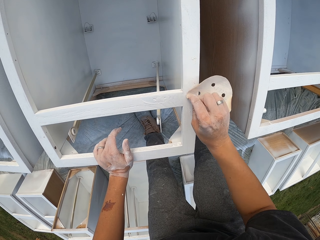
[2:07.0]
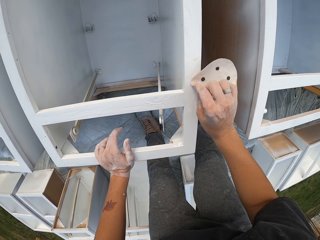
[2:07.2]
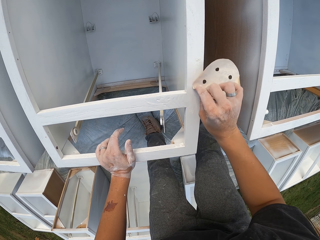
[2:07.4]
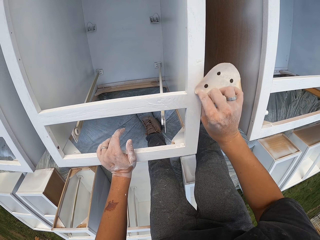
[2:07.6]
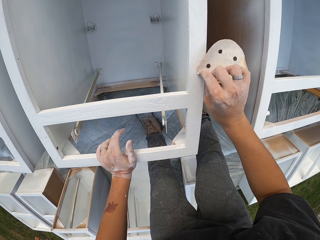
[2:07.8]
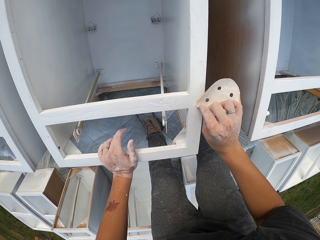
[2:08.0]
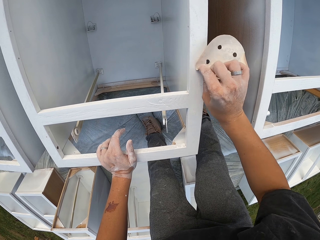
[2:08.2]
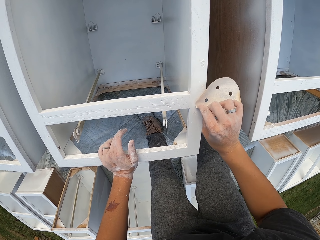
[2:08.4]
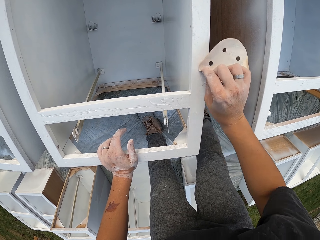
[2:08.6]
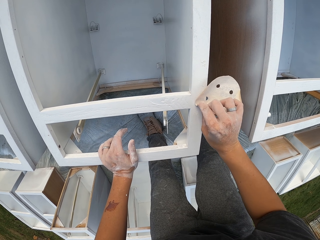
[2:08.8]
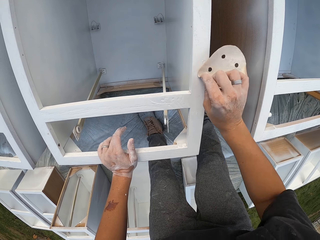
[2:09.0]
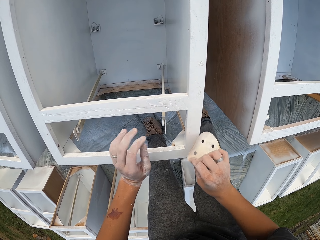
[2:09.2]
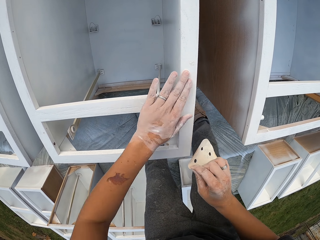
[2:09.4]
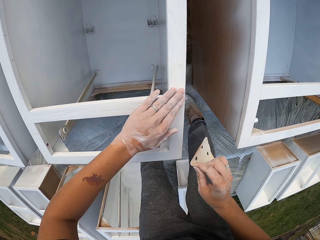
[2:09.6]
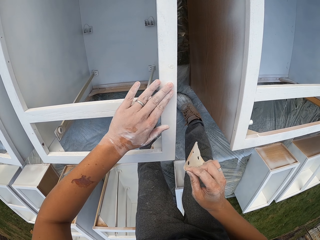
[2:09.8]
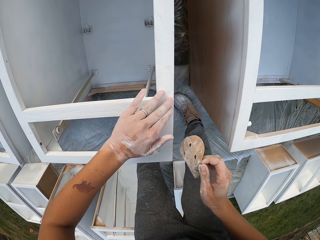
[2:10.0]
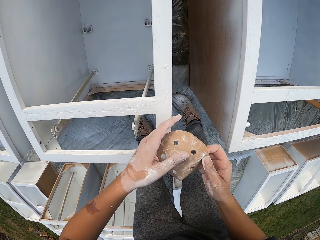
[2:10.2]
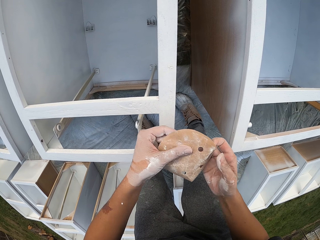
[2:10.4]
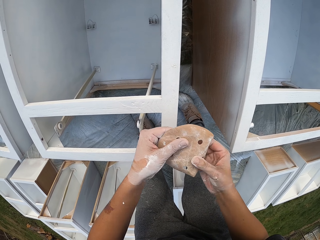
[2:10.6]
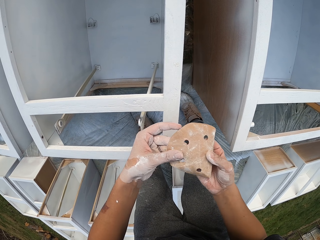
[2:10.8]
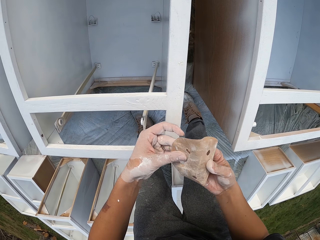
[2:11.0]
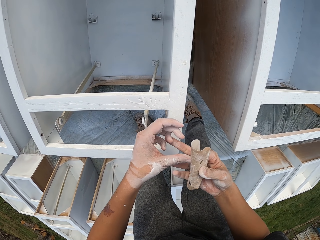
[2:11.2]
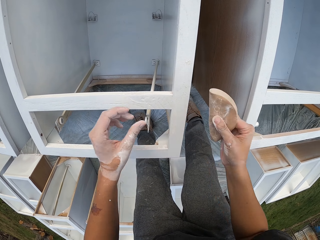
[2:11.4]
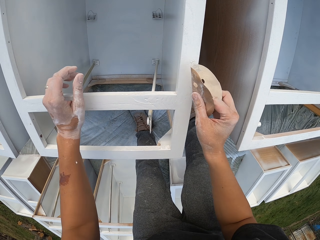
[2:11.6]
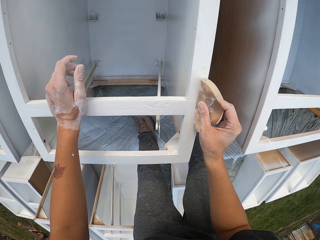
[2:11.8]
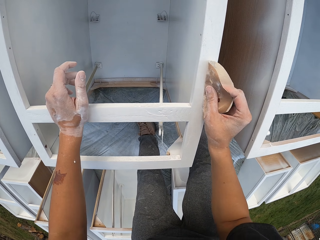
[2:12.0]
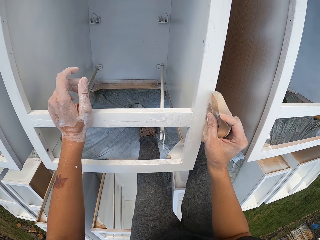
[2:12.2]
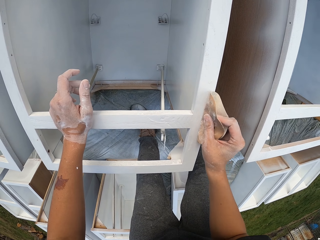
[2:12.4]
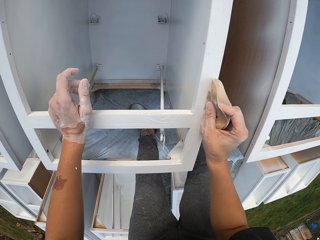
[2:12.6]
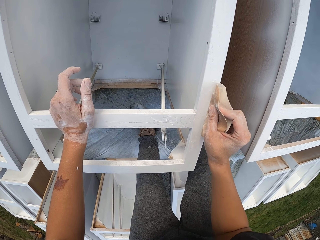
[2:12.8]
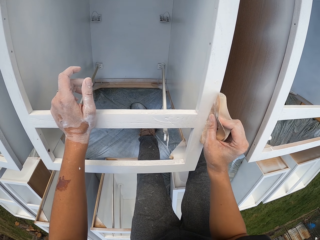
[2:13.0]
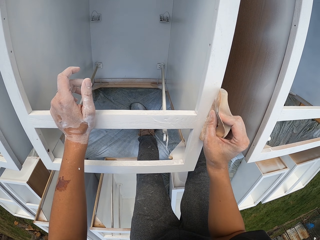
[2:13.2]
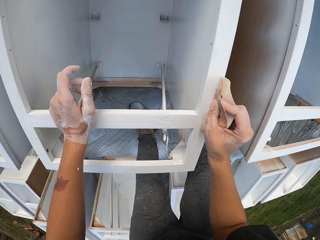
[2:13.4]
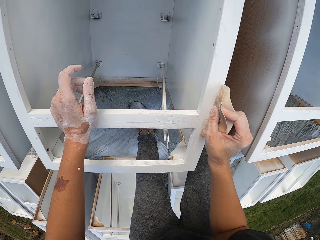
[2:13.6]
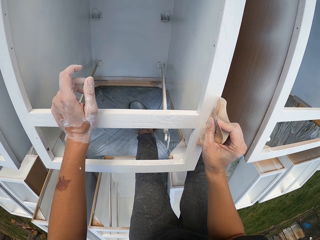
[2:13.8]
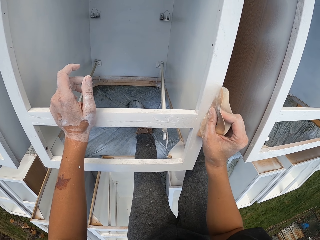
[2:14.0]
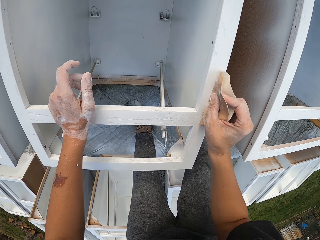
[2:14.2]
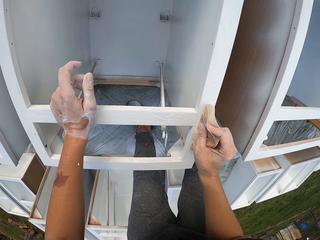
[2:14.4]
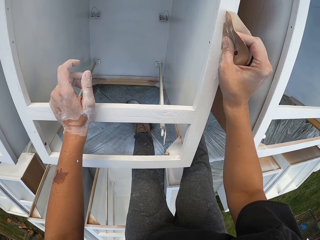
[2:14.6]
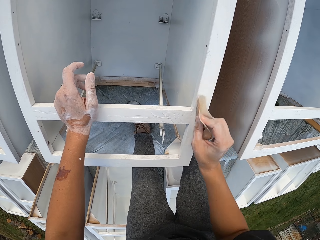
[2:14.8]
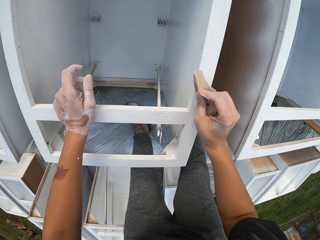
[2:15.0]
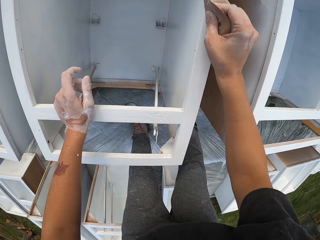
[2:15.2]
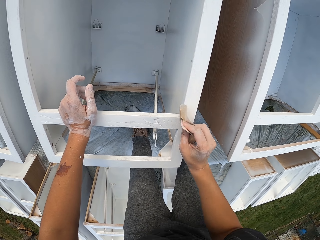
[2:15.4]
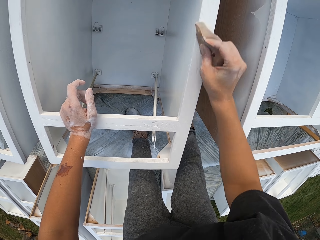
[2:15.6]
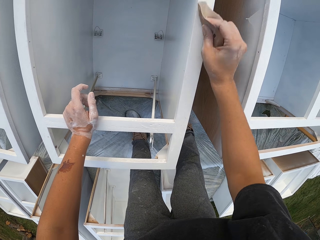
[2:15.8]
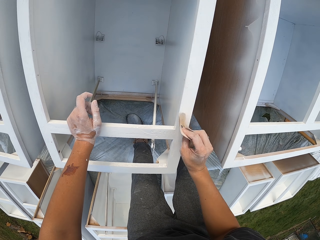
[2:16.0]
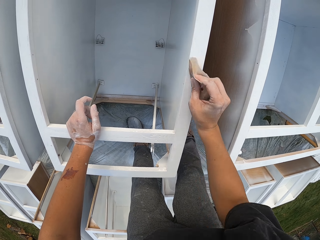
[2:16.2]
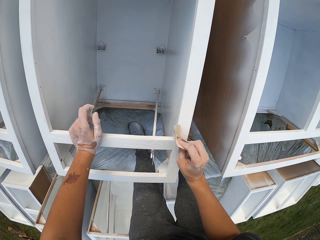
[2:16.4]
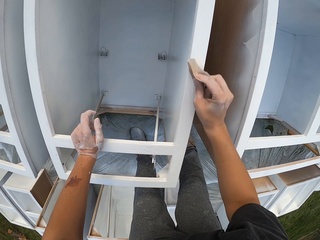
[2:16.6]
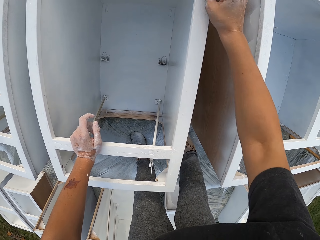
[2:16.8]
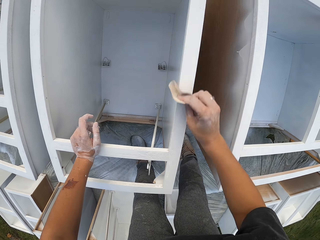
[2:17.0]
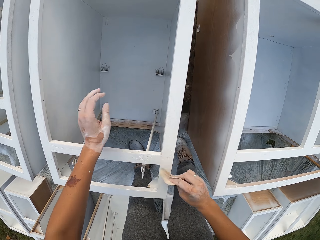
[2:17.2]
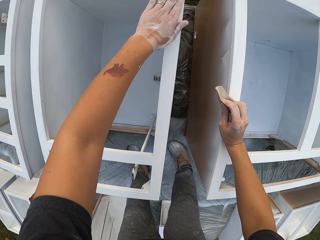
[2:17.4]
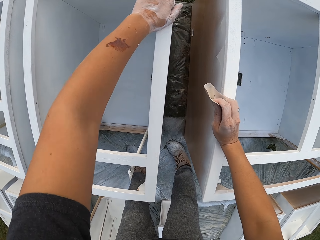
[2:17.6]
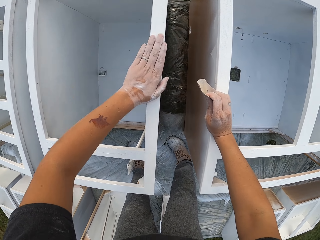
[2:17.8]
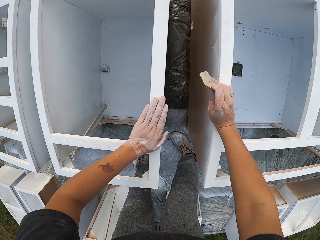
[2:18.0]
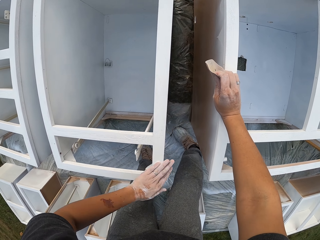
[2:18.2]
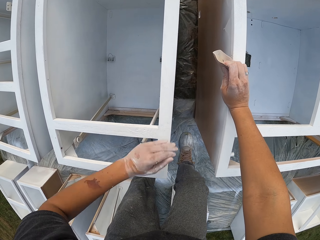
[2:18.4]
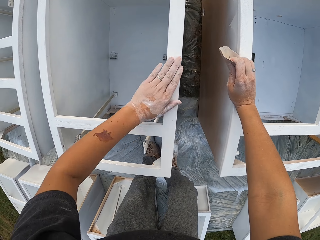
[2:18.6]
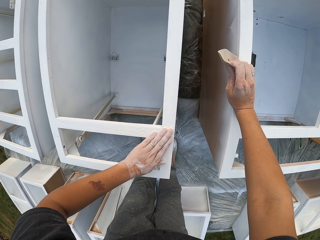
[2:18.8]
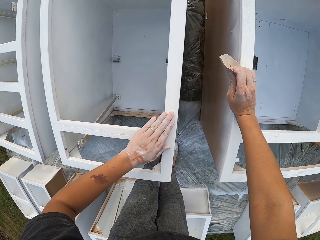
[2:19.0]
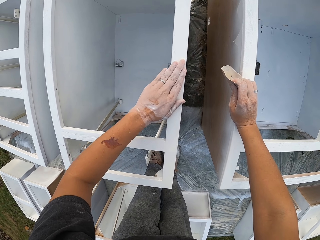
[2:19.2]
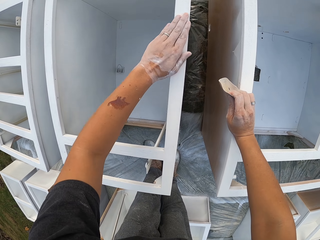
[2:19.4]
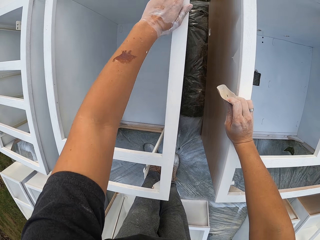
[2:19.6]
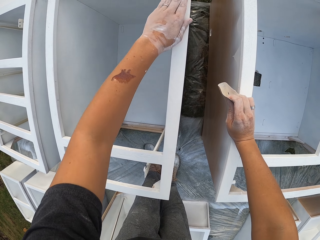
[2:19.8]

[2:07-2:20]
The camera wearer wipes the drawers. They touch the structure with the left hand. They look at the sandpaper. They lift the sandpaper. They smoothen the structure with the sandpaper. They lift the left hand. They touch the structure with the left hand. They wipe the drawers.

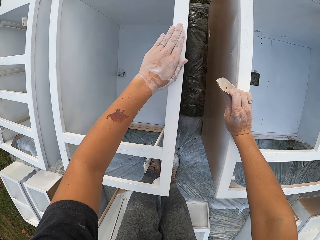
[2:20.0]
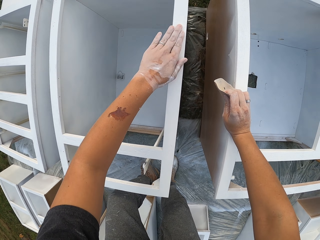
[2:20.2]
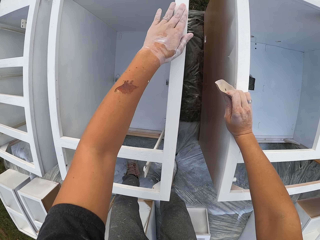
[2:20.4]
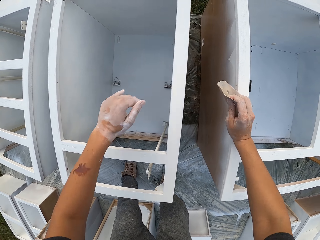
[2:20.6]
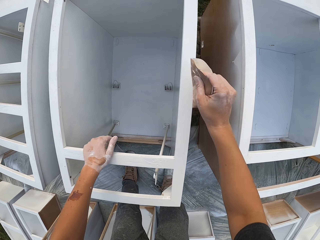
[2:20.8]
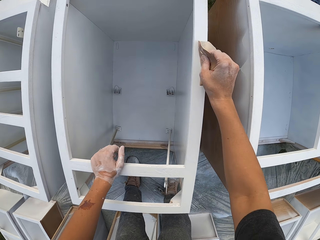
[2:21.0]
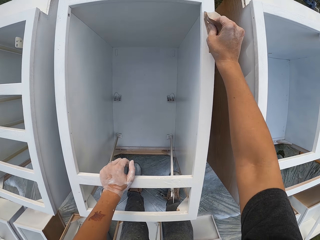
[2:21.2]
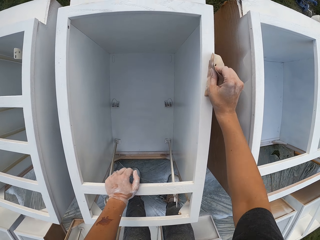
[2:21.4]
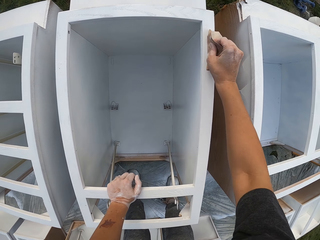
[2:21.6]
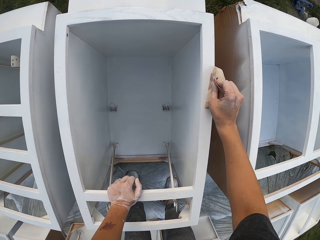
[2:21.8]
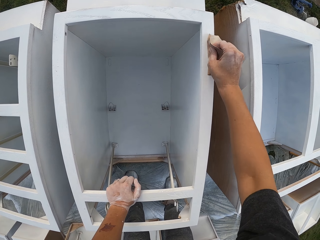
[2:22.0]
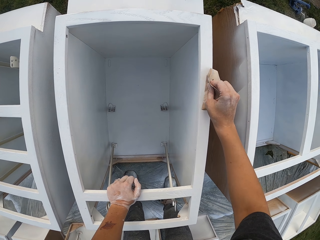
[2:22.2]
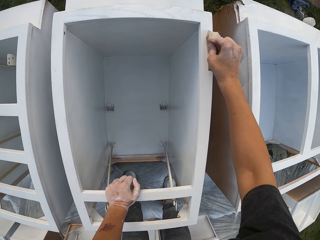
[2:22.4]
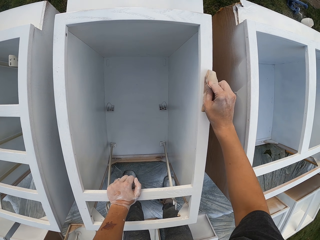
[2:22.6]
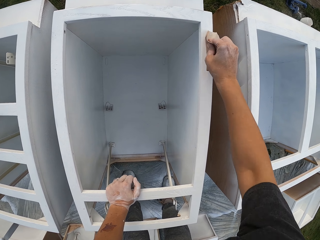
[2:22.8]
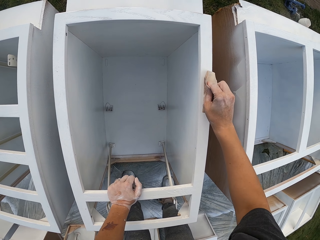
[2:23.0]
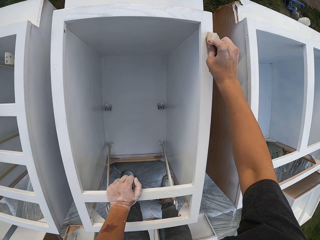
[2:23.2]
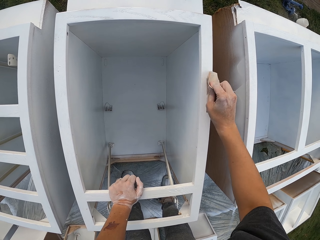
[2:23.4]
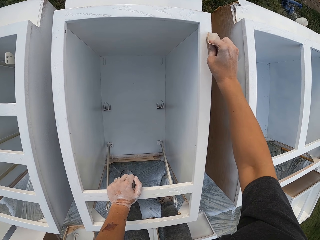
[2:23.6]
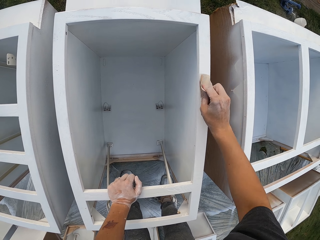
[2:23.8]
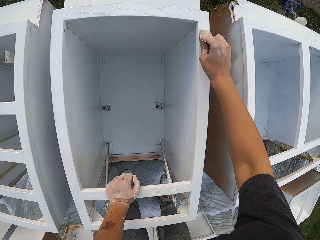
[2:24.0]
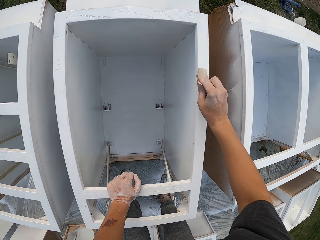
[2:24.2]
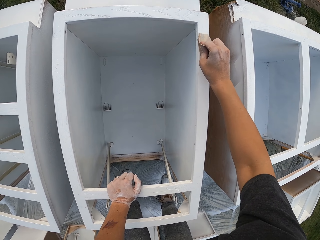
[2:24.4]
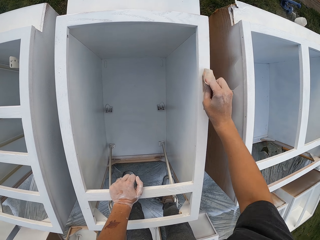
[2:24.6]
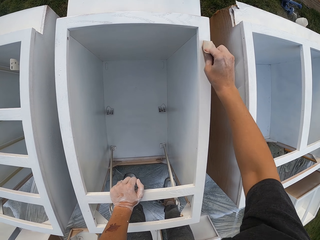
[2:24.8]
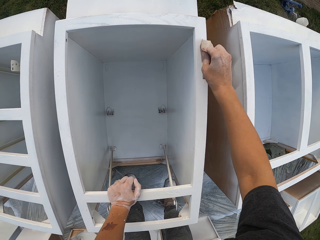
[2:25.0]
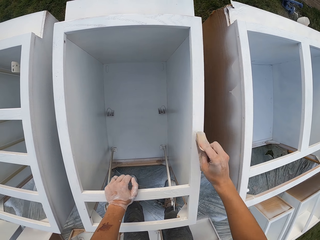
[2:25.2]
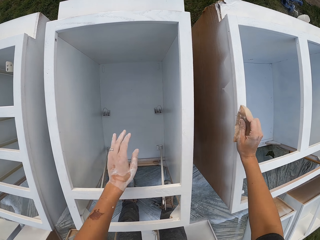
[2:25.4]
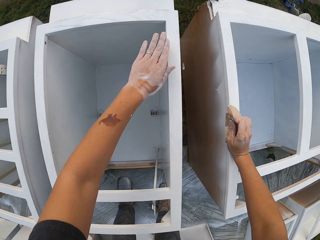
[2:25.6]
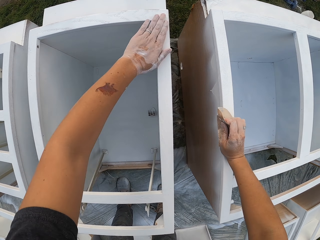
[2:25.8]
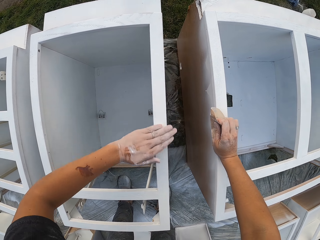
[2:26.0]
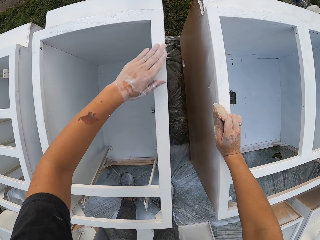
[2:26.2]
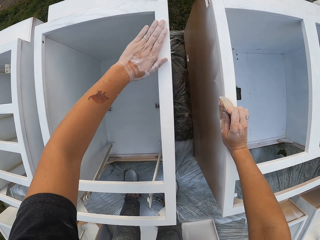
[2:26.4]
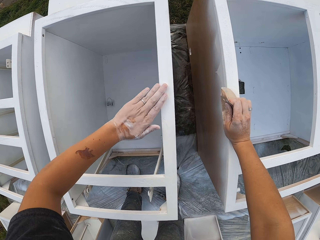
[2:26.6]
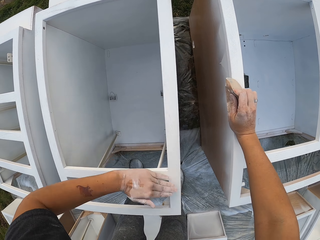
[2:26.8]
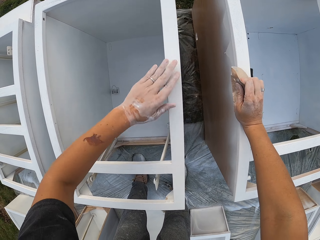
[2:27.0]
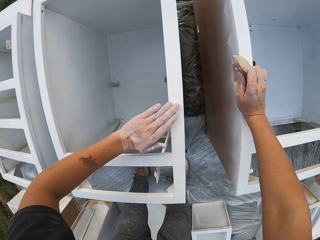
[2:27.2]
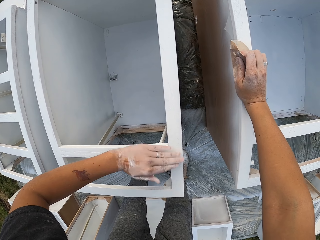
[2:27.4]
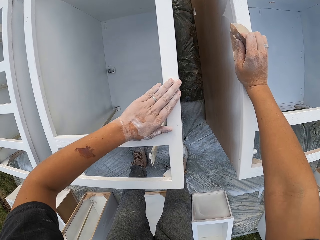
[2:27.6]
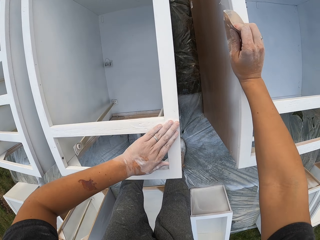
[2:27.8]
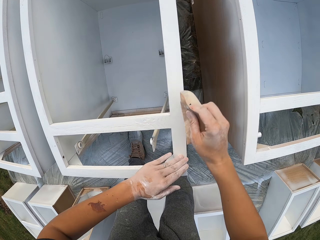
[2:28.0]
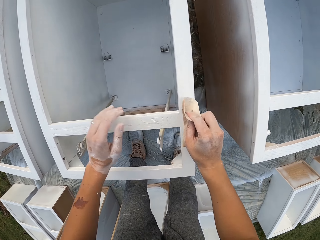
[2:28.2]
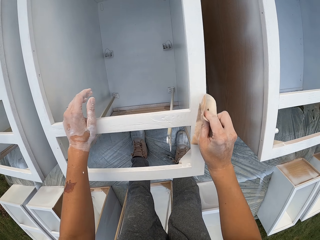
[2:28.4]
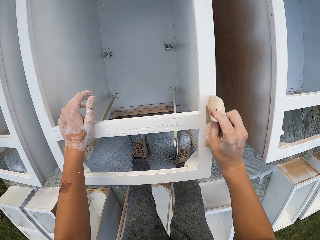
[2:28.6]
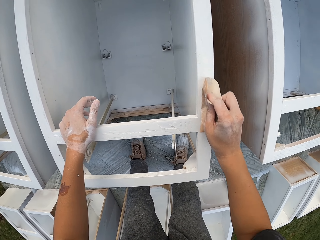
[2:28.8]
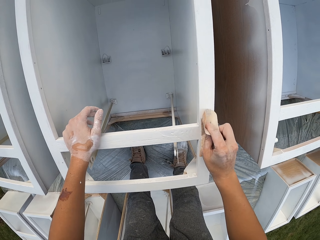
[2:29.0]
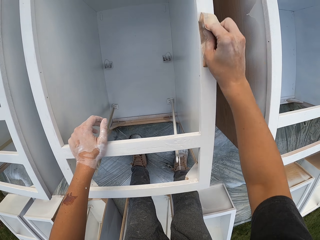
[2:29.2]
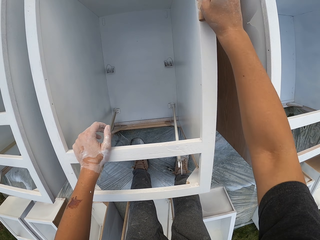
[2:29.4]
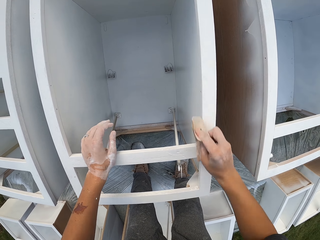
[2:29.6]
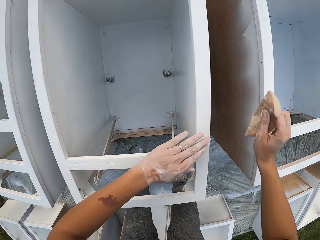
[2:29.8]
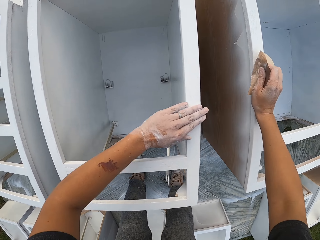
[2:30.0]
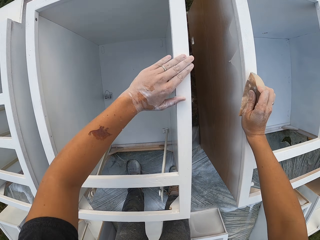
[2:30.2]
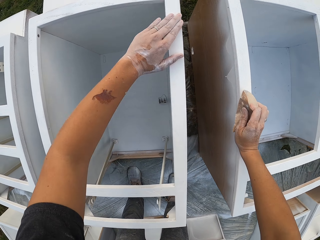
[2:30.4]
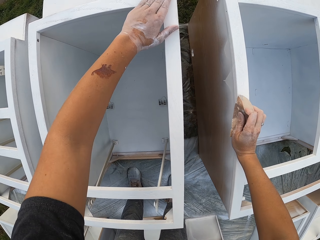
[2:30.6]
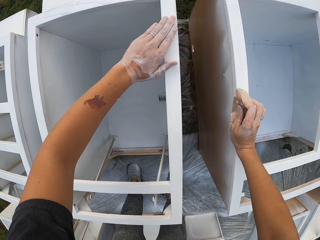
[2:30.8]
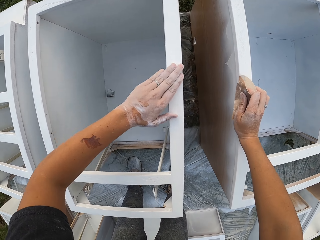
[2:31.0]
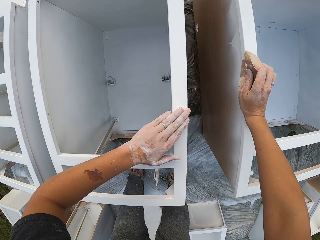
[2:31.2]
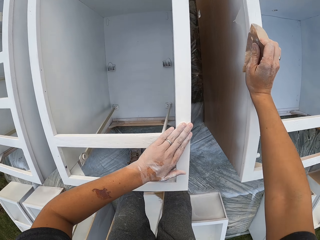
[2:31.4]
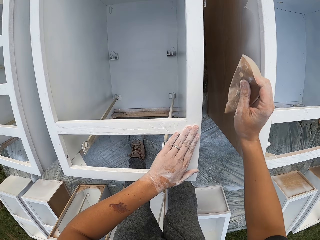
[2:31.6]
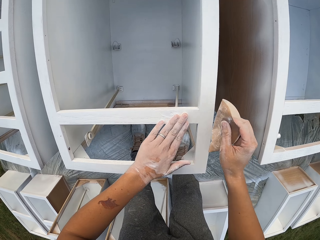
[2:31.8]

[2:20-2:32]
The camera wearer lifts a sandpaper. They smoothen the structure with the sandpaper. They lift the left hand. They touch the structure with the left hand. They wipe the drawers. They lift the sandpaper. They smoothen the structure with the sandpaper. They touch the structure with the left hand. They wipe the drawers.
